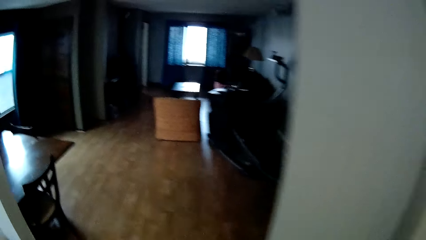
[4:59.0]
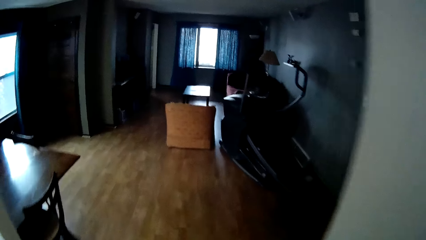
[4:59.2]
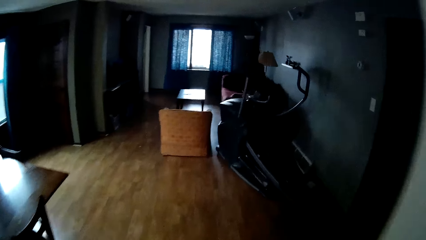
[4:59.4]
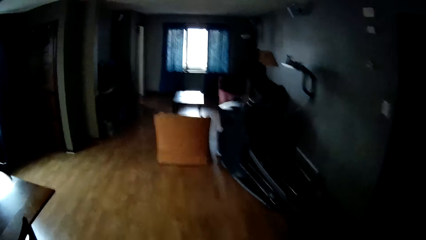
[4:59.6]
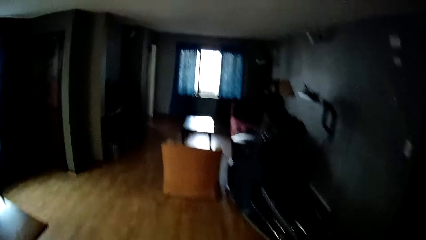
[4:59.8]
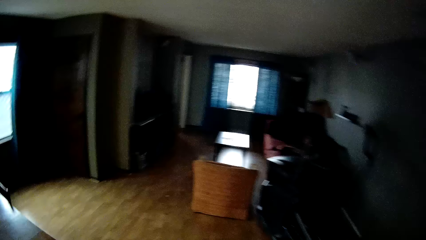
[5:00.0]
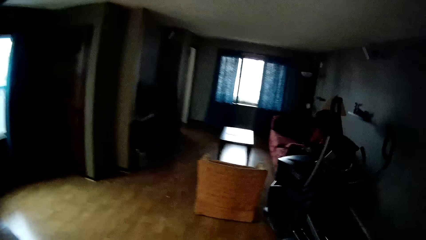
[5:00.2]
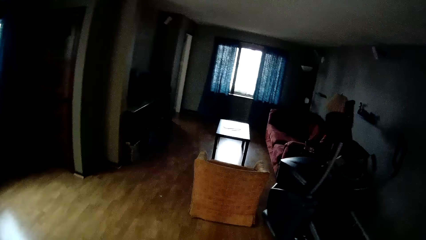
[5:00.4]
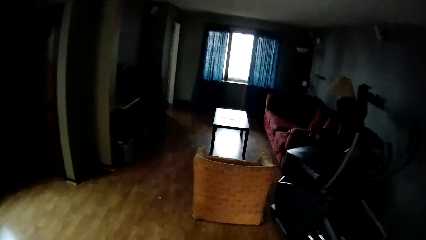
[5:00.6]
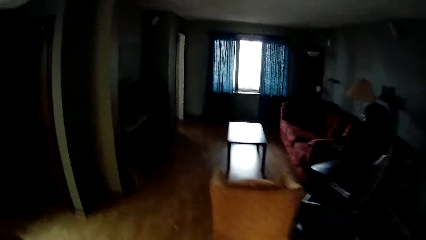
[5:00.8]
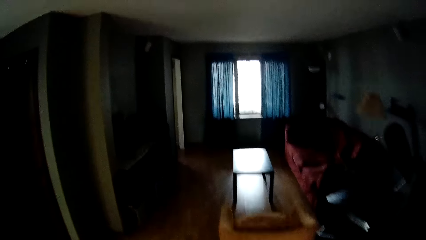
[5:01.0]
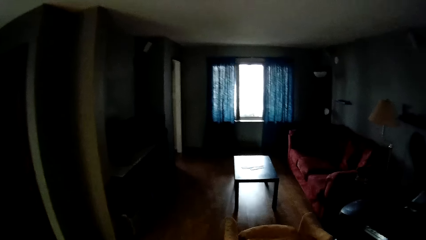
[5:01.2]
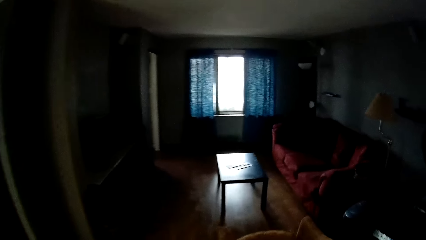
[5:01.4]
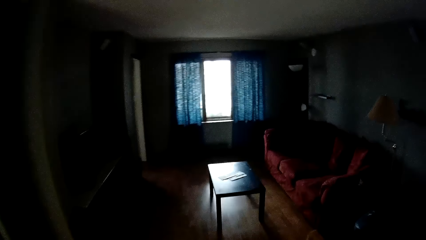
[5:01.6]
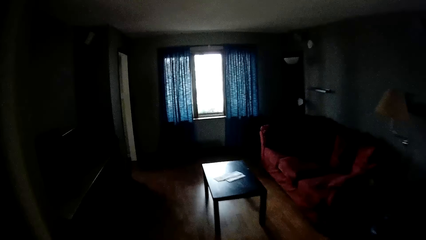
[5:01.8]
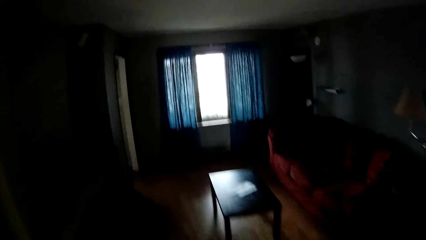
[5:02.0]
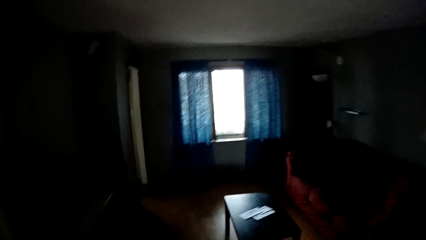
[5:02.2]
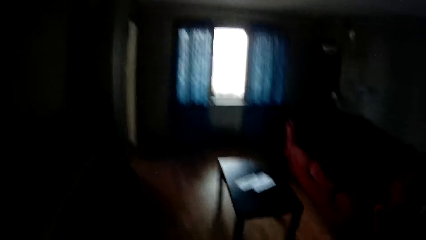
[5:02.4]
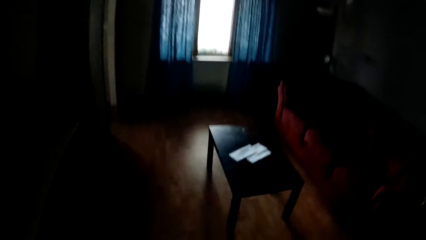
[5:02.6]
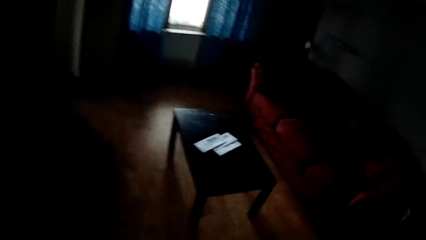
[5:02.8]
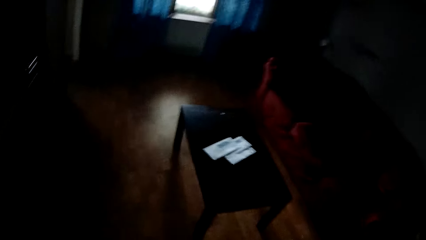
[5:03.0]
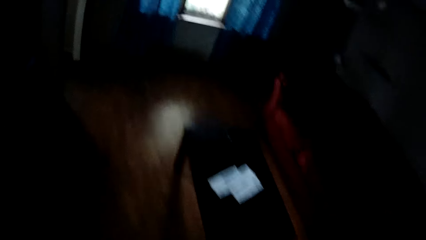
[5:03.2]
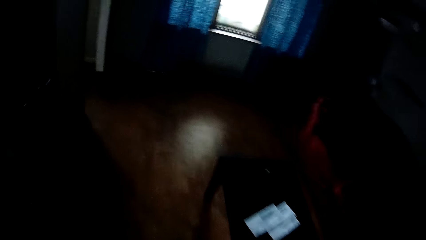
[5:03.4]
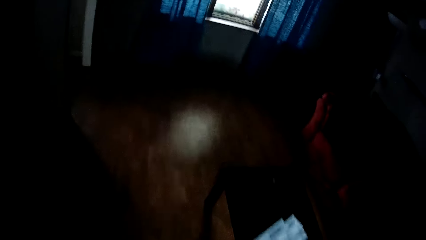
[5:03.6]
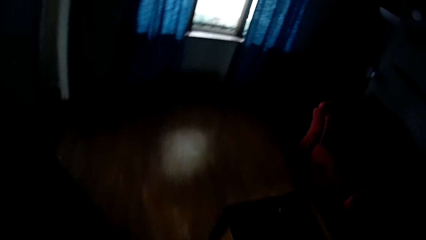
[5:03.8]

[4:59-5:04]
The camera wearer walks around the house.
